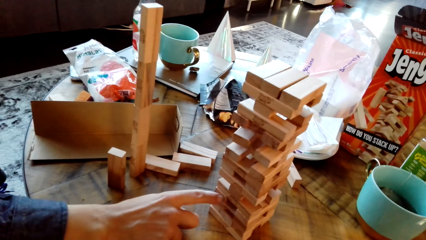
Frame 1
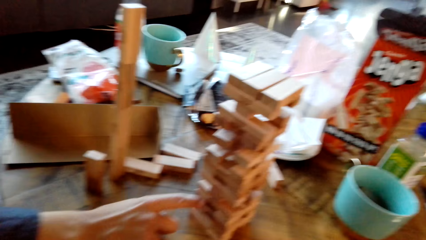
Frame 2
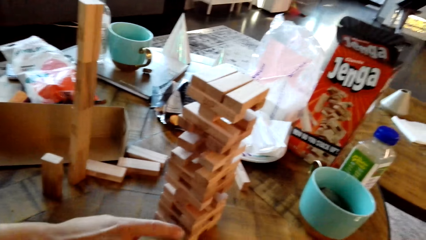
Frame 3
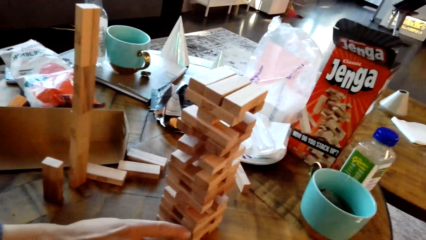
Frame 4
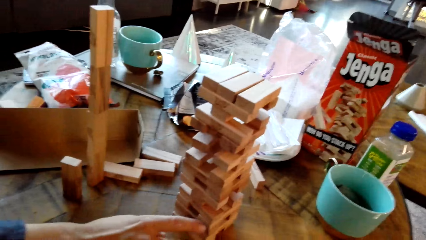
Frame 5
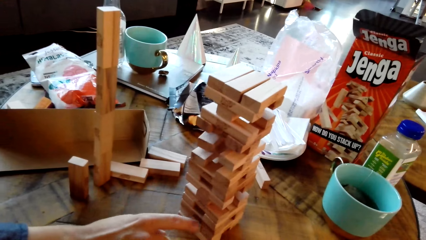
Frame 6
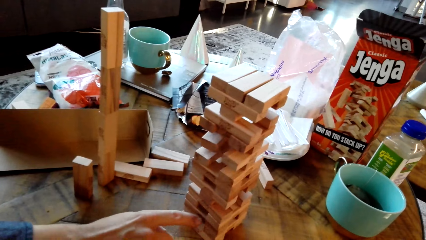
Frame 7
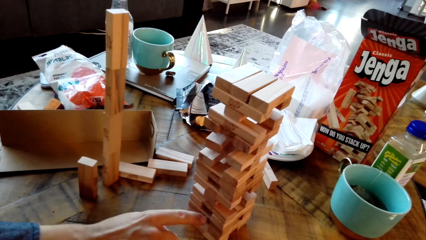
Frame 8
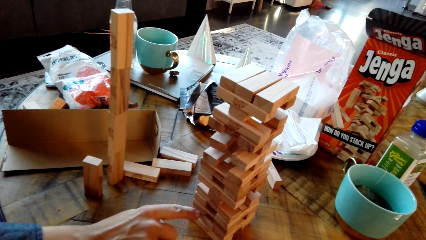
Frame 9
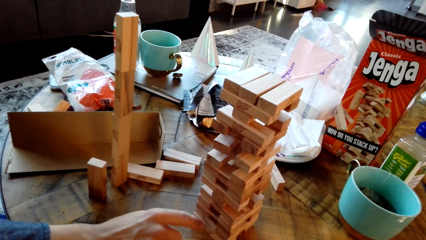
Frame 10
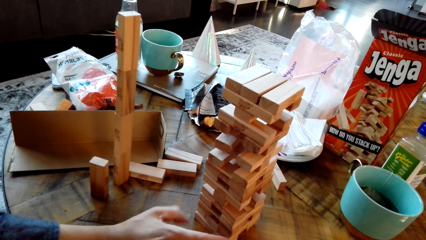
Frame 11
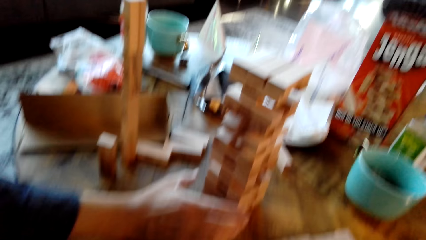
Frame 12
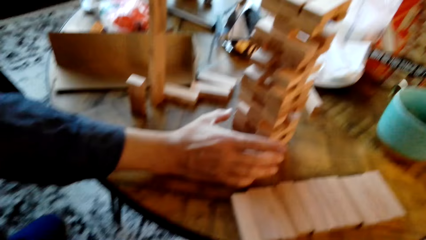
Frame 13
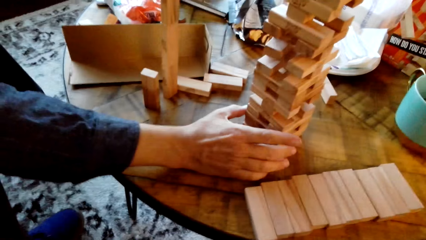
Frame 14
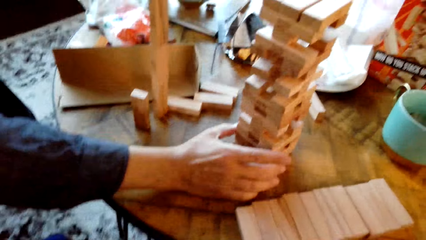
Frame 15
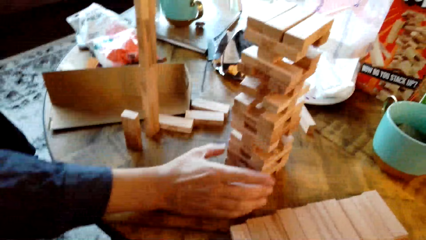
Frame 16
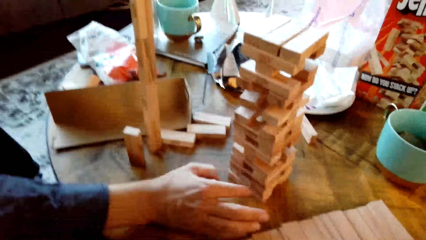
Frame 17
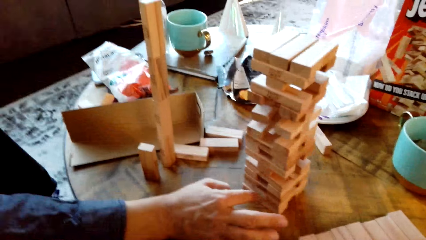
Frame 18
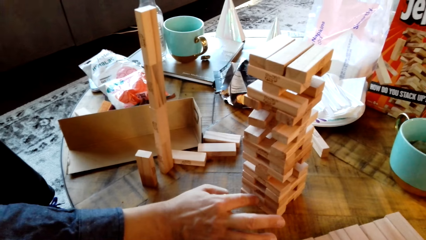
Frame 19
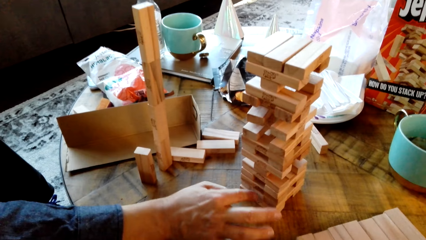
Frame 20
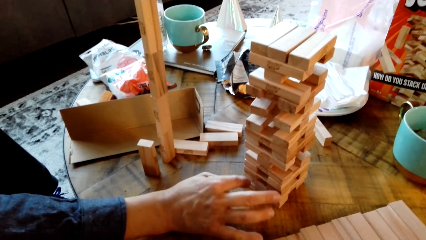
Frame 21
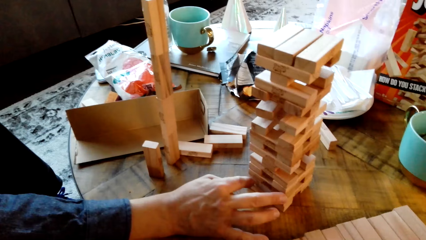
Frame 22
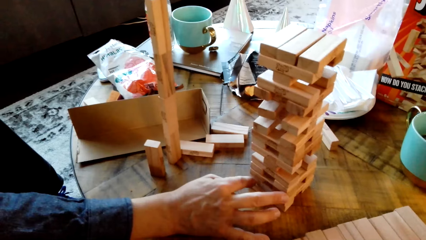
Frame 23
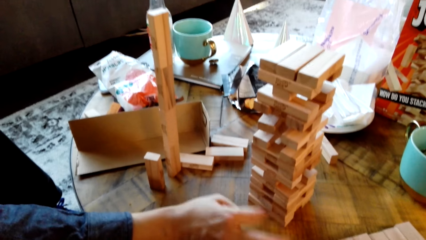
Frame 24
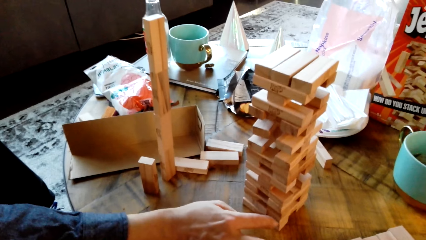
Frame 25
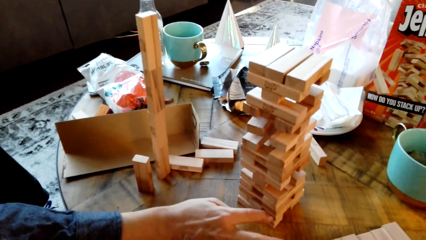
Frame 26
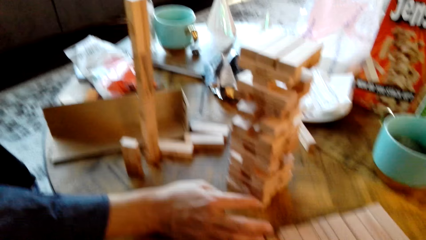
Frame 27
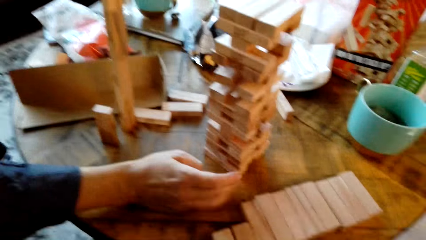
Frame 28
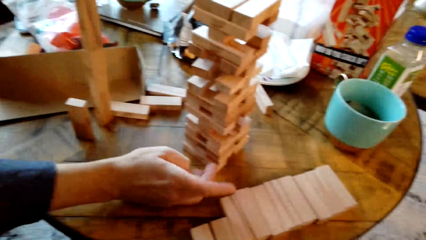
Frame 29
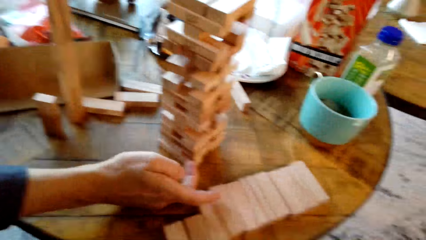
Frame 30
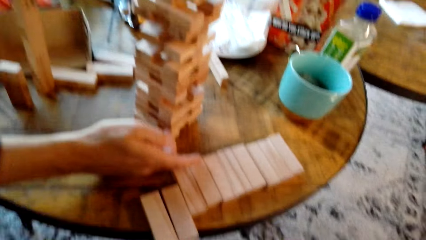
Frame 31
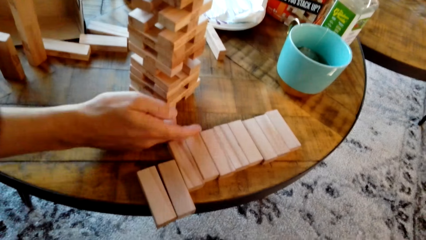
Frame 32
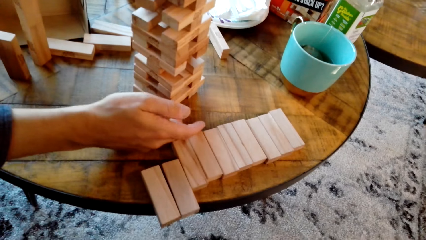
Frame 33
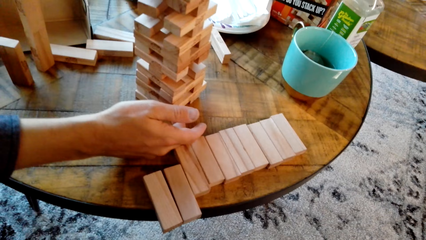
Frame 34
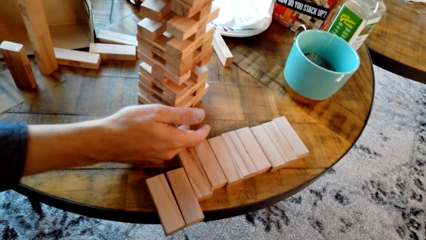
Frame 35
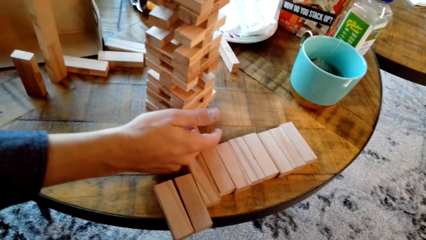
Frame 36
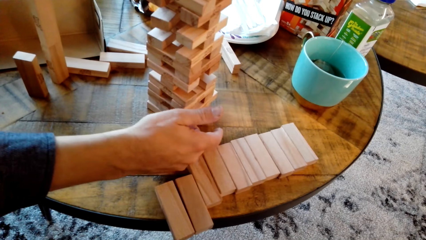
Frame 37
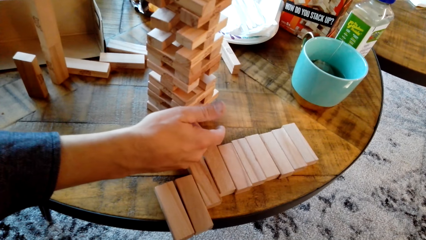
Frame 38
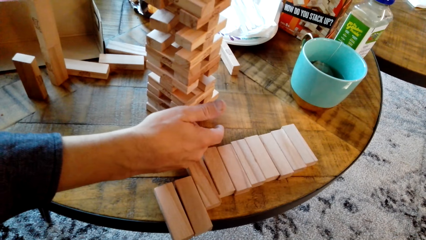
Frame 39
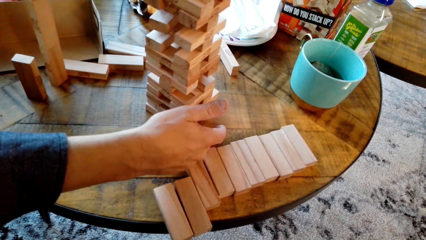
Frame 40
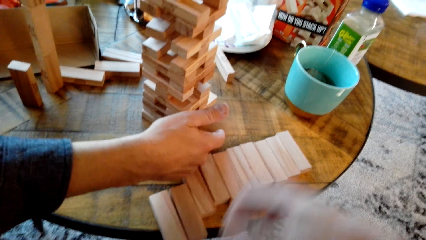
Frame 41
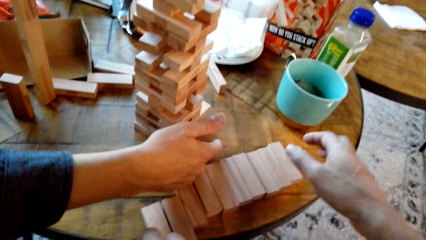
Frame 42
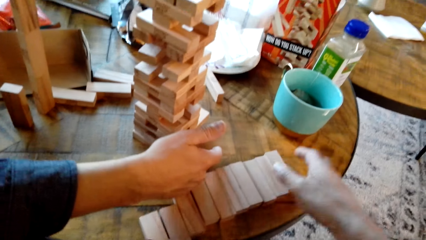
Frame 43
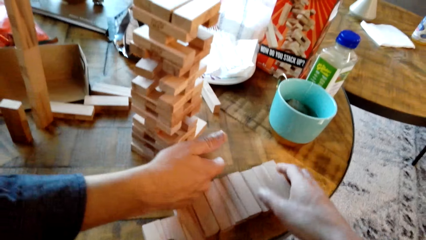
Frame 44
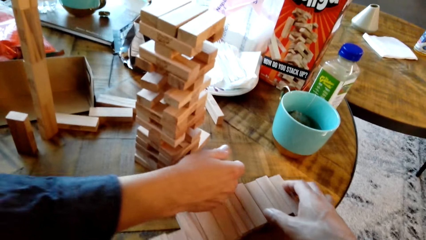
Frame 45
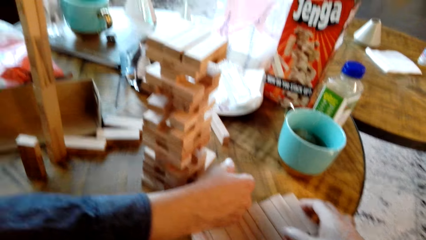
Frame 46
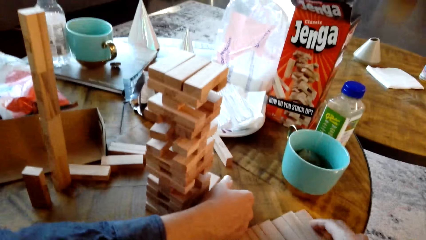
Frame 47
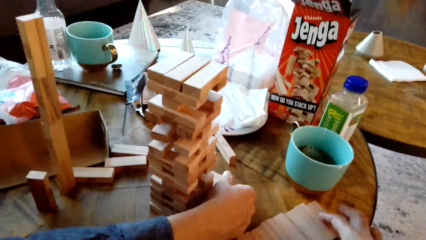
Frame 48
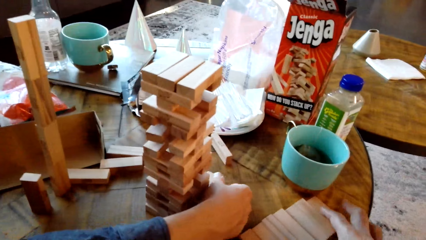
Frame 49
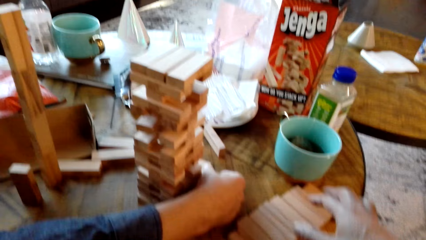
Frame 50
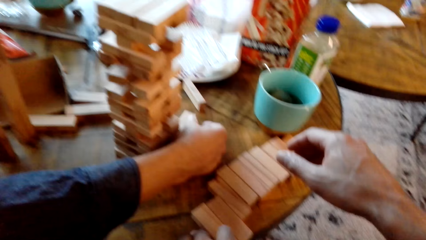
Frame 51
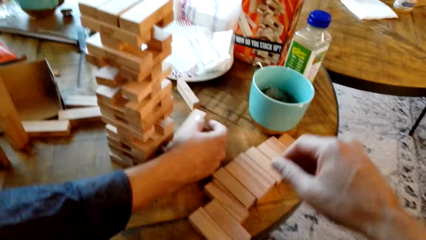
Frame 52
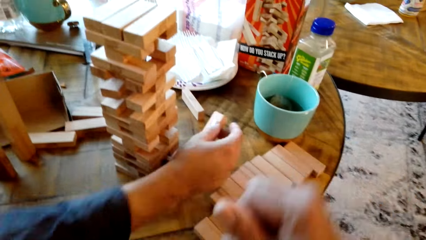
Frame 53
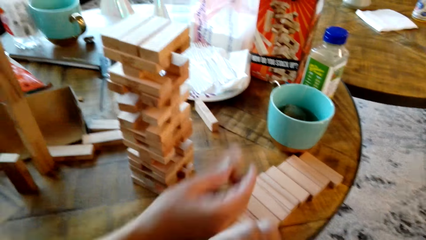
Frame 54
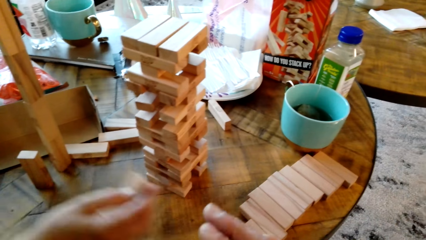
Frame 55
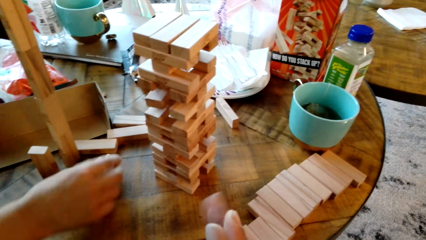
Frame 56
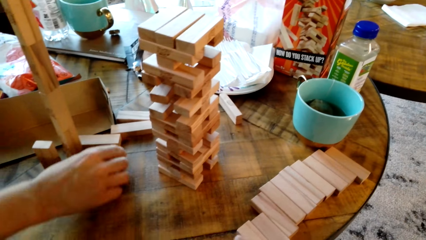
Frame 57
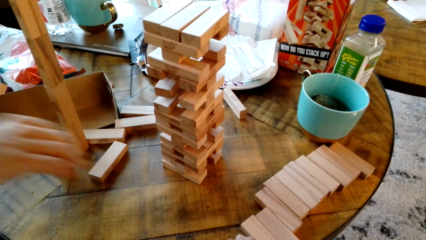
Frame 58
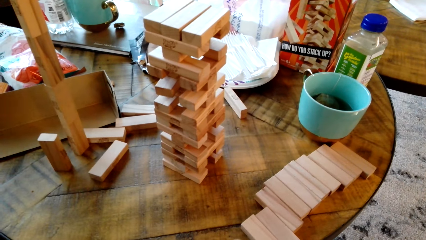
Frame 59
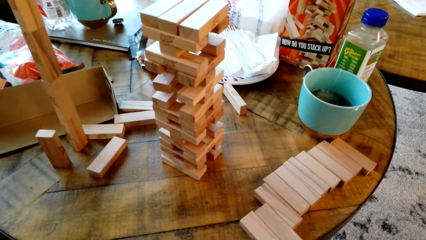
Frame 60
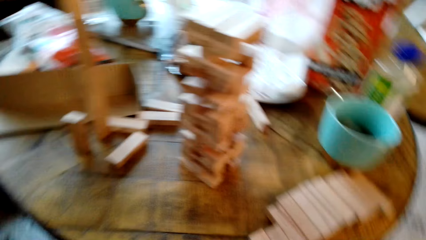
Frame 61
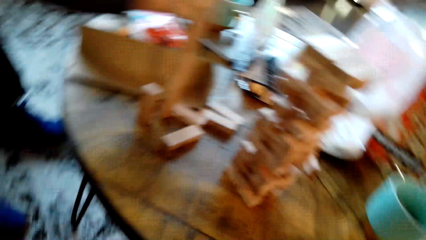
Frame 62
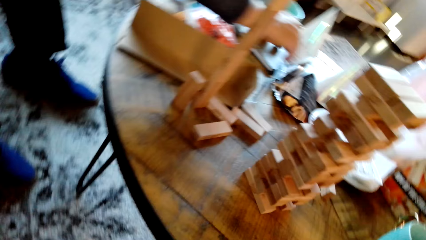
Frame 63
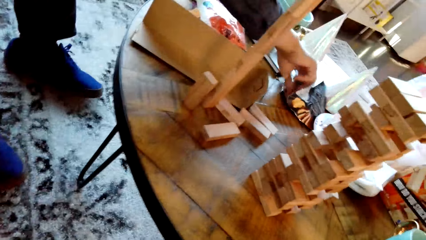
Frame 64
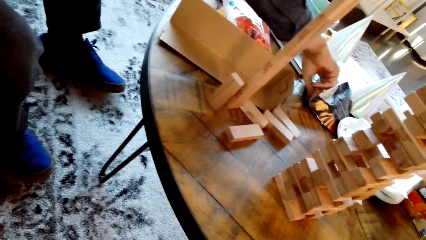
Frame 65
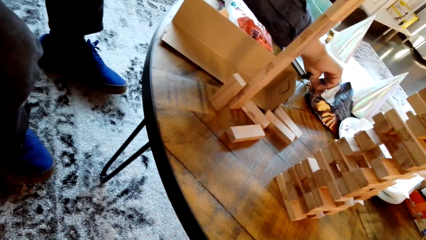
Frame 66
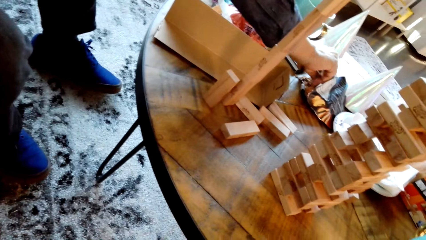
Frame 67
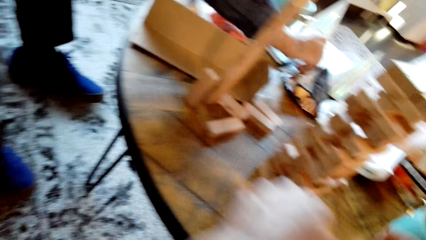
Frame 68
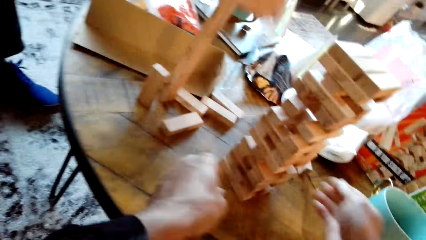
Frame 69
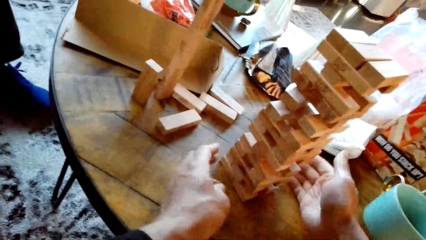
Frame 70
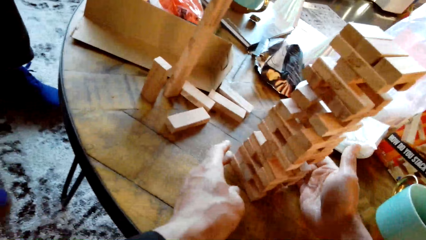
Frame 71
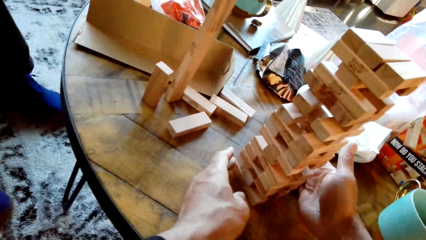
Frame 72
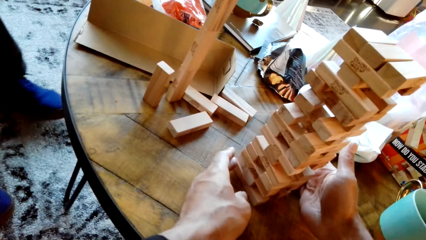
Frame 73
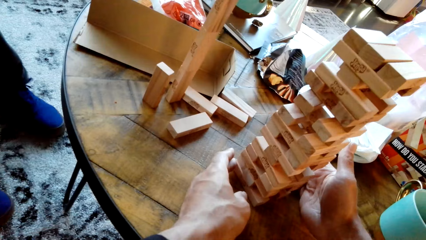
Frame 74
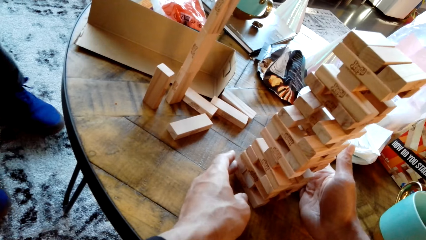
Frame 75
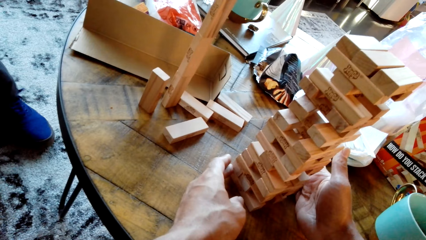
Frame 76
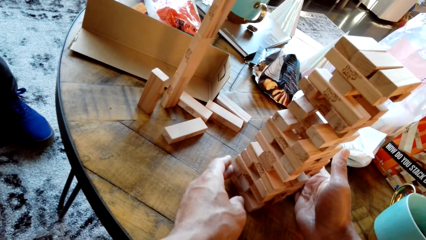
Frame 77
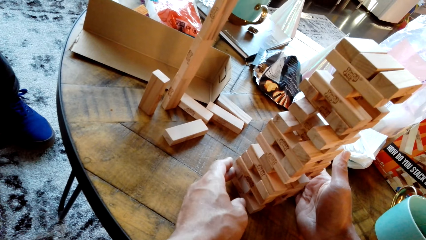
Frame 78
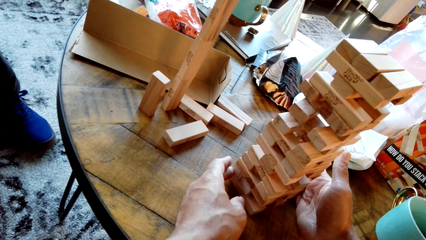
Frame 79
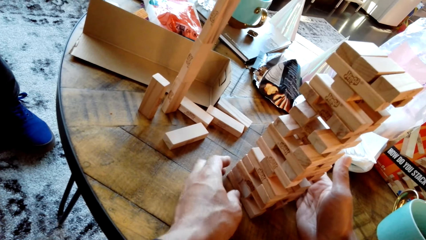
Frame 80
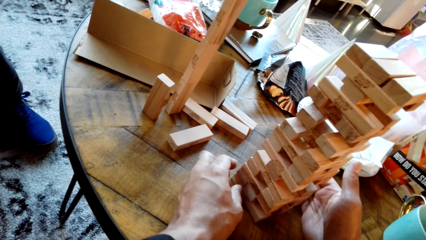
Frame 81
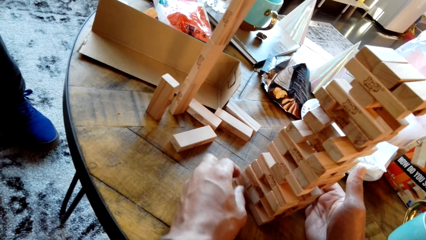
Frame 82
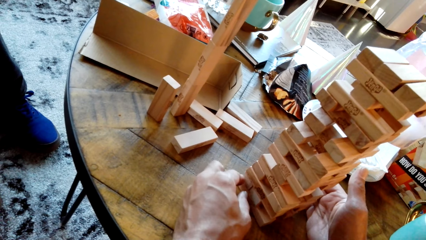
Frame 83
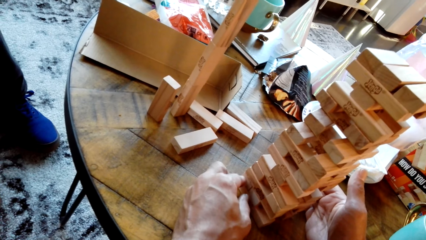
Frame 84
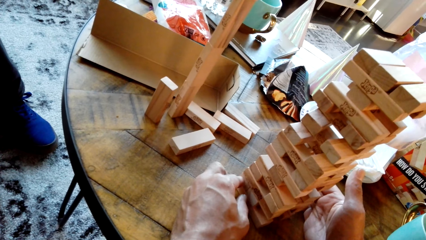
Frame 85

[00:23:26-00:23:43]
A man removes a piece of wood. The man touches pieces of wood. The man pushes a piece of wood. The camera wearer touches pieces of wood on the table. They push a piece of wood. The man drops a piece of wood and picks up a bite.
